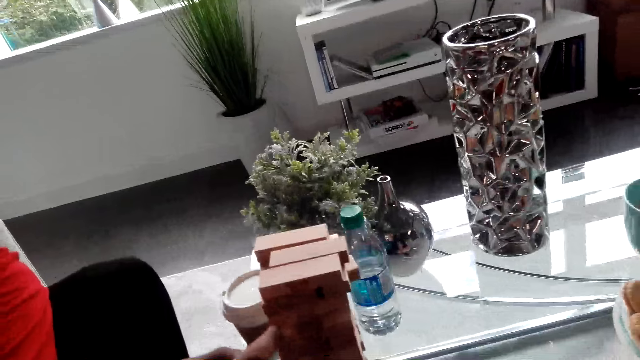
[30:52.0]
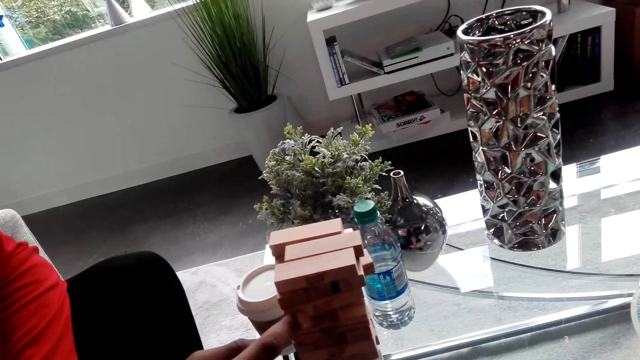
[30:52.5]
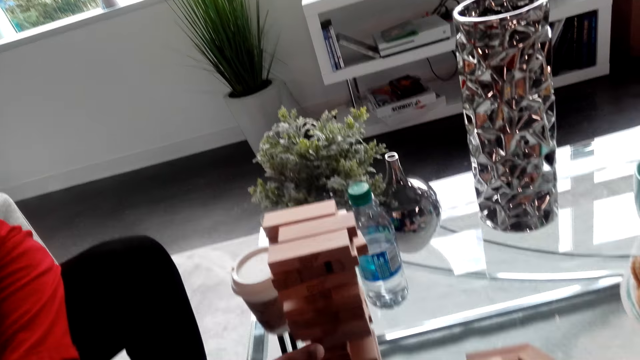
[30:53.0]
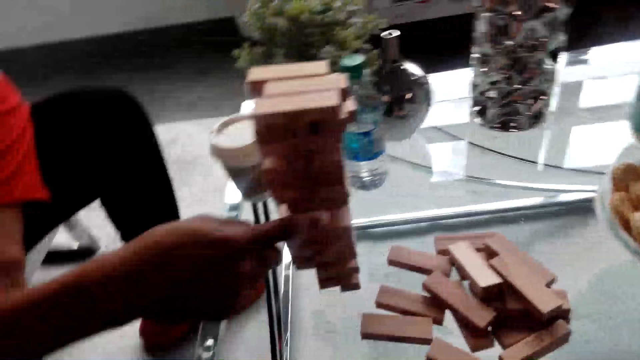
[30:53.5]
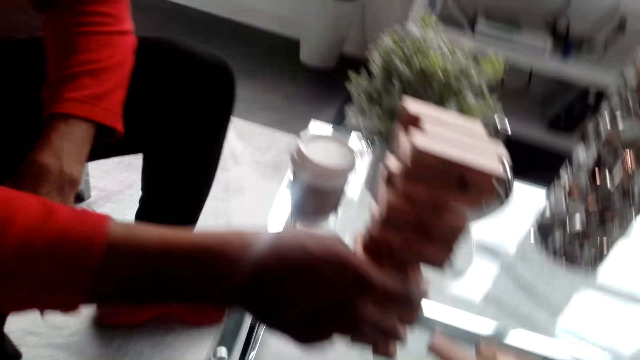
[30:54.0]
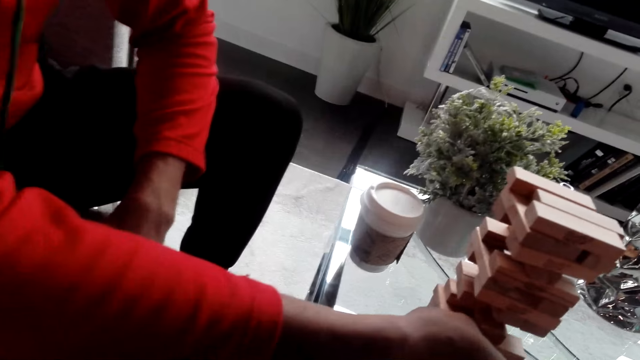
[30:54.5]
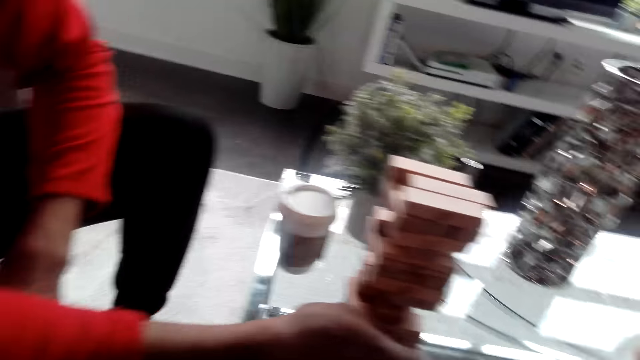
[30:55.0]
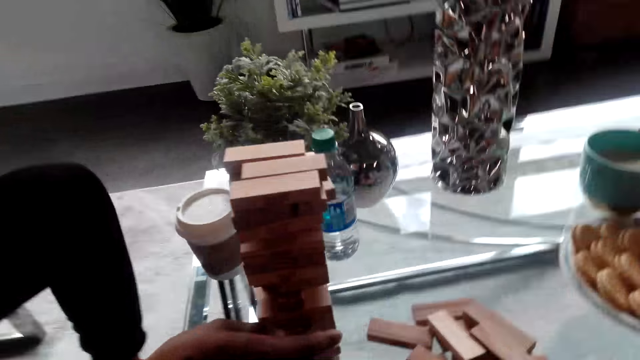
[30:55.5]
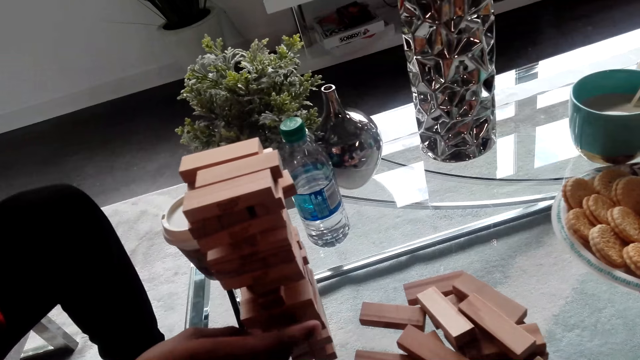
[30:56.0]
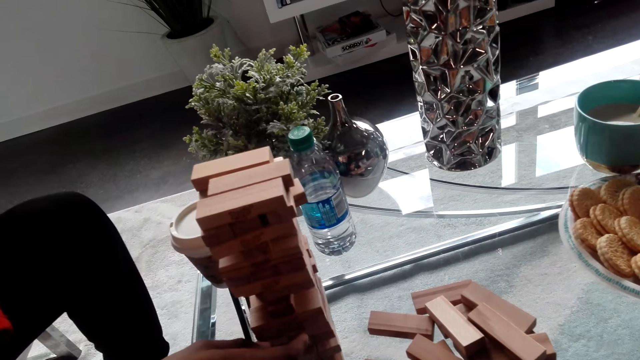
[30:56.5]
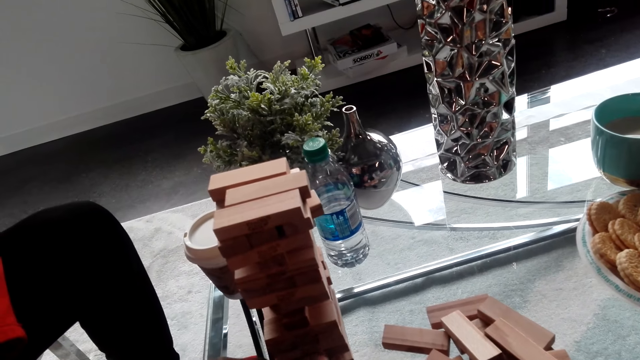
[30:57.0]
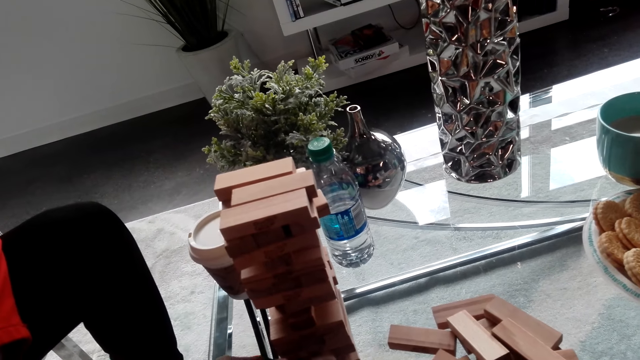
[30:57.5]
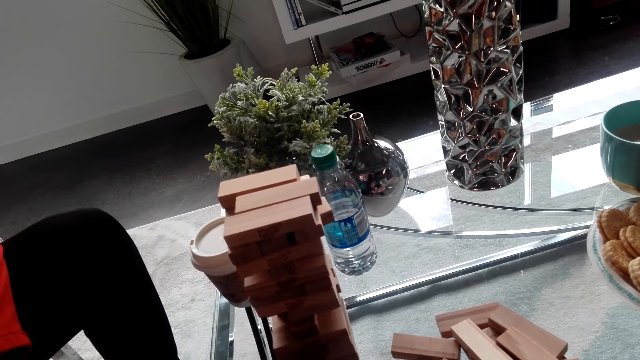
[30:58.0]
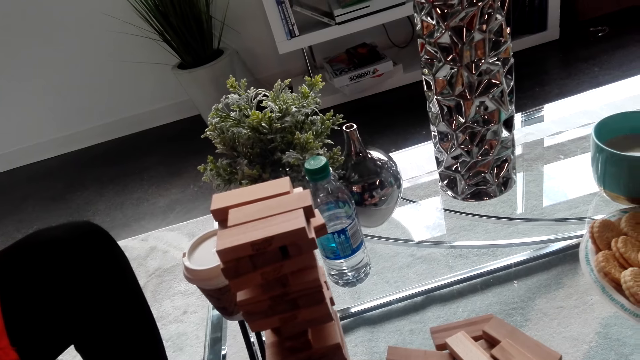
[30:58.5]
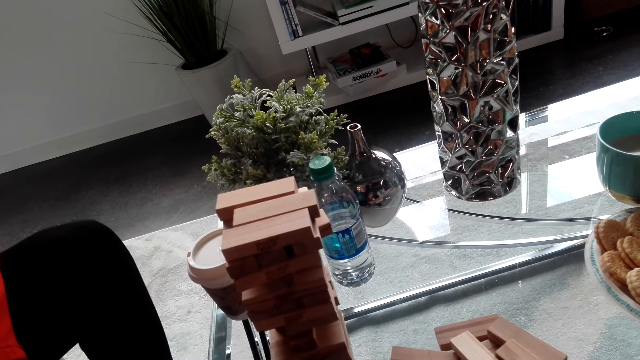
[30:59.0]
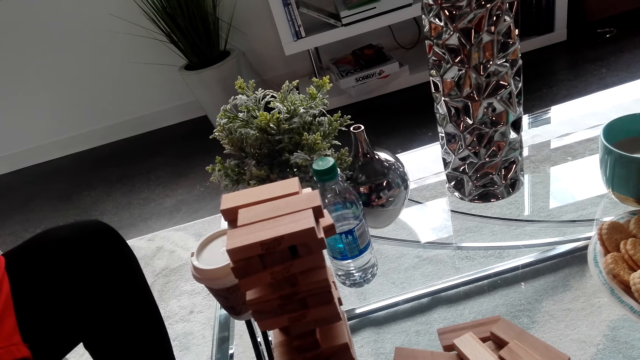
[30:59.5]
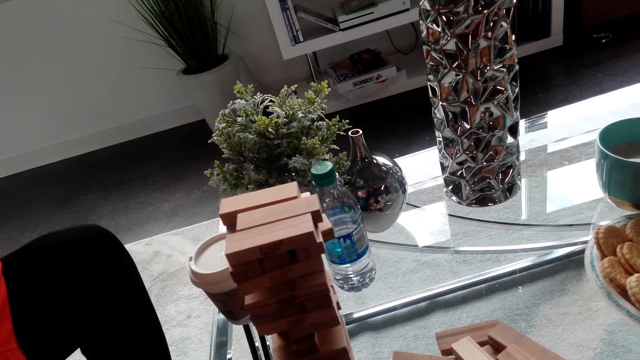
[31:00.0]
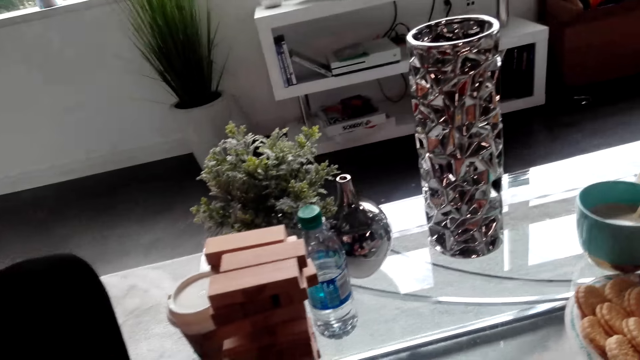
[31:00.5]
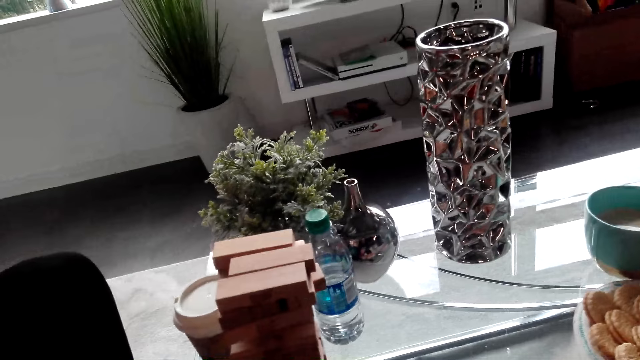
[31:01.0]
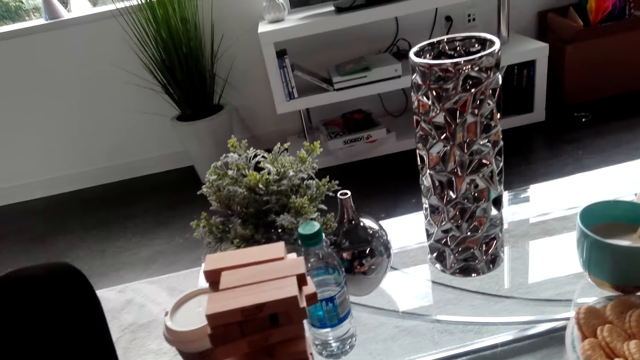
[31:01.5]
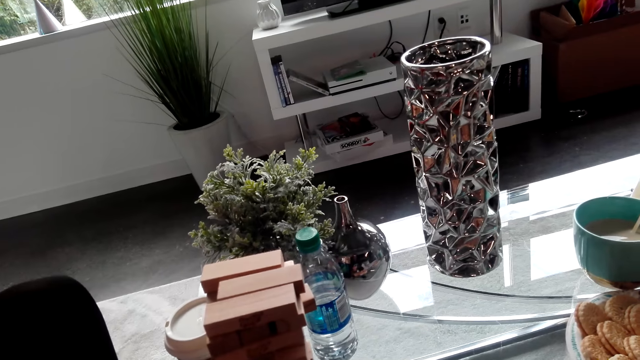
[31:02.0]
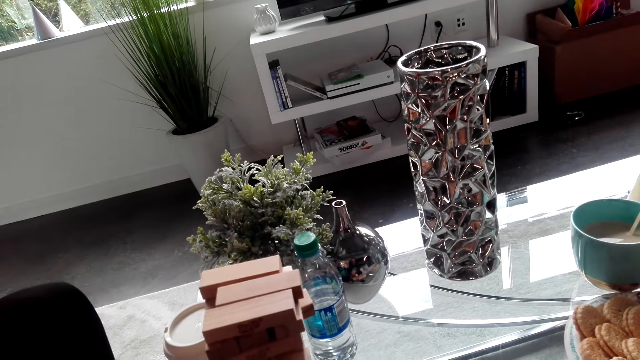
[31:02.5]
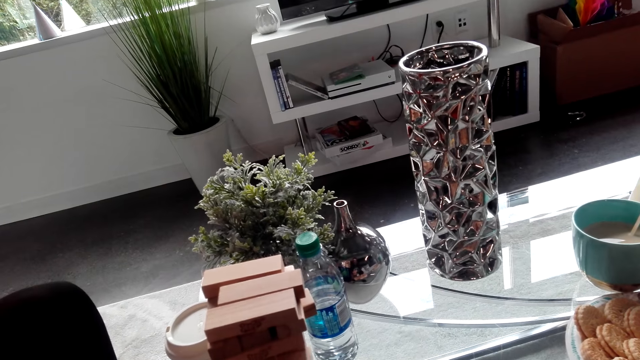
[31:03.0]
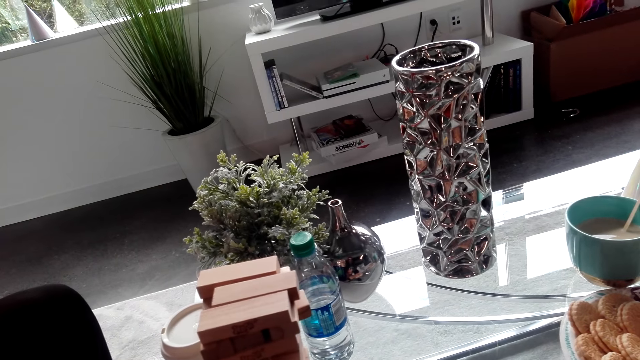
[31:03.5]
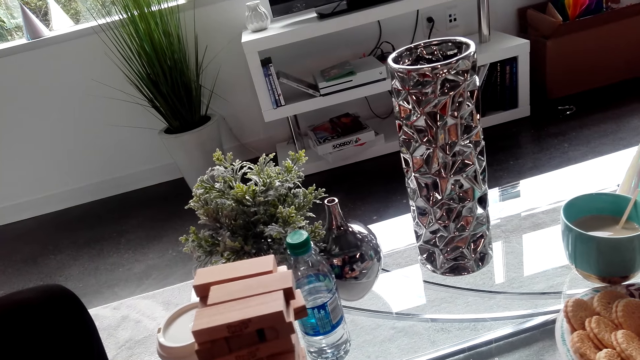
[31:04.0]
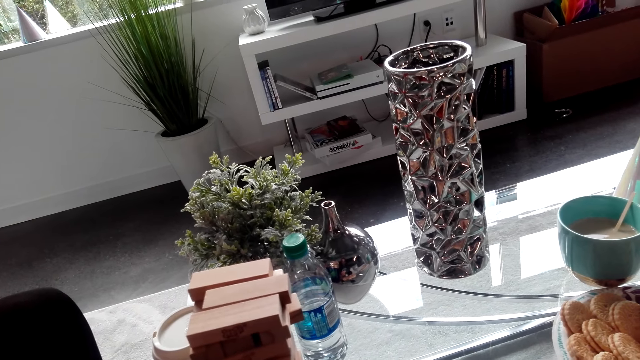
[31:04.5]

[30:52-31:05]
The man pushes a piece from the jenga. The camera wearer dialogues with the man and gazes at the block. They gaze at the wooden block and converse with the man.

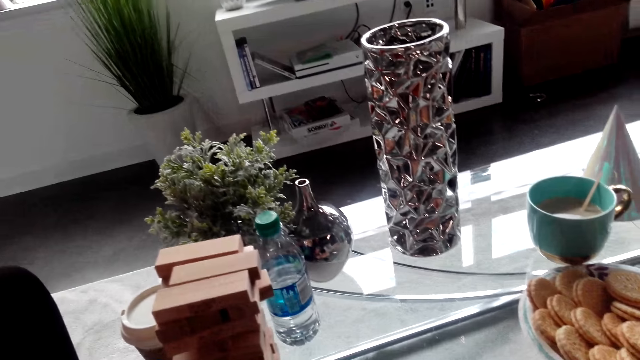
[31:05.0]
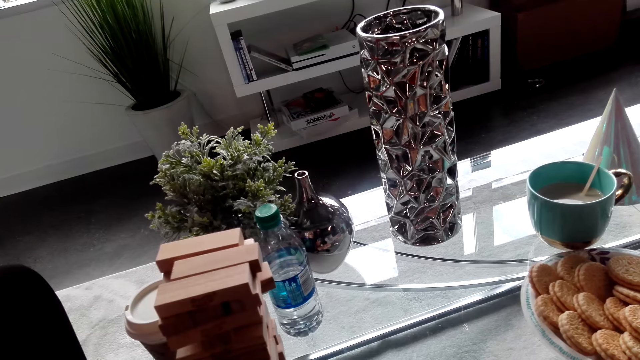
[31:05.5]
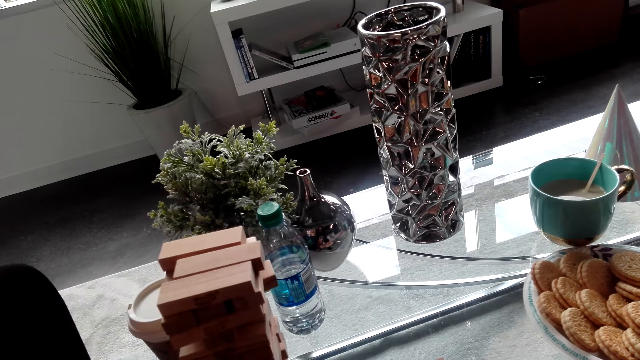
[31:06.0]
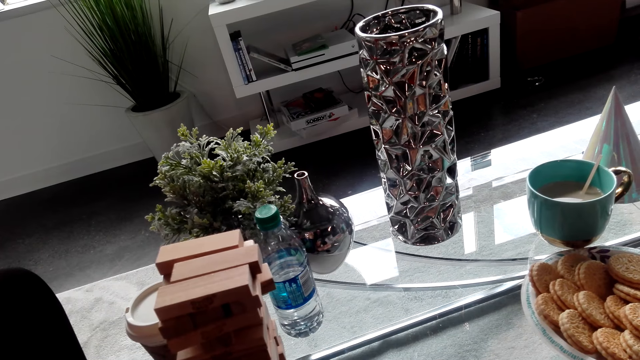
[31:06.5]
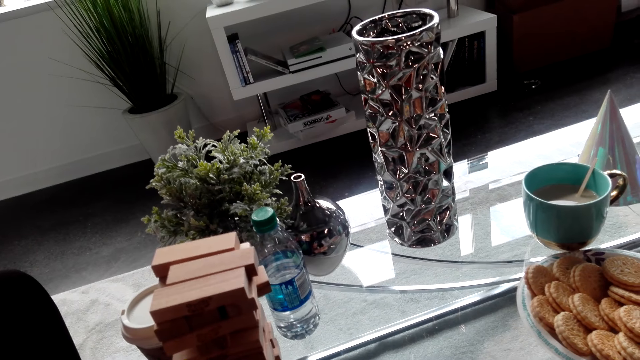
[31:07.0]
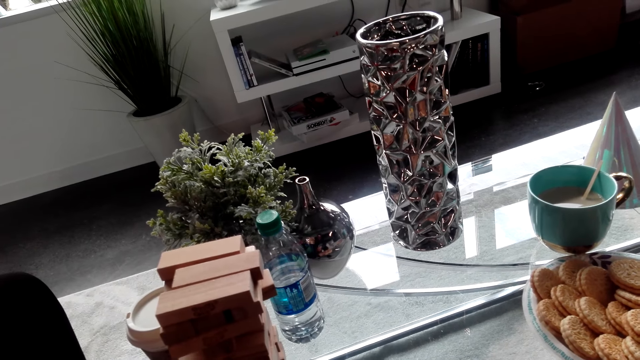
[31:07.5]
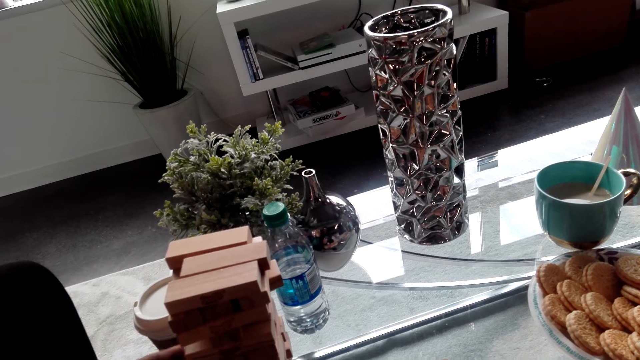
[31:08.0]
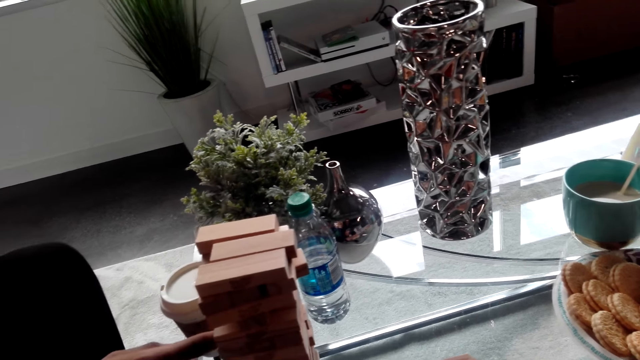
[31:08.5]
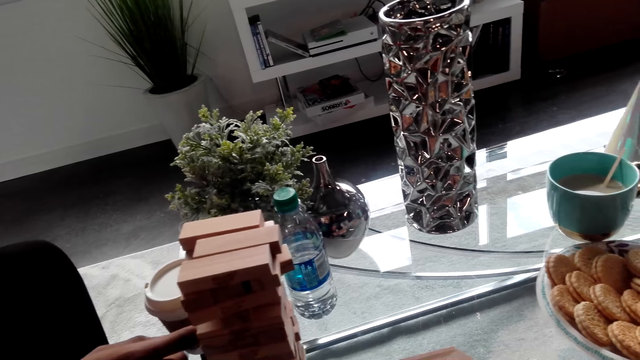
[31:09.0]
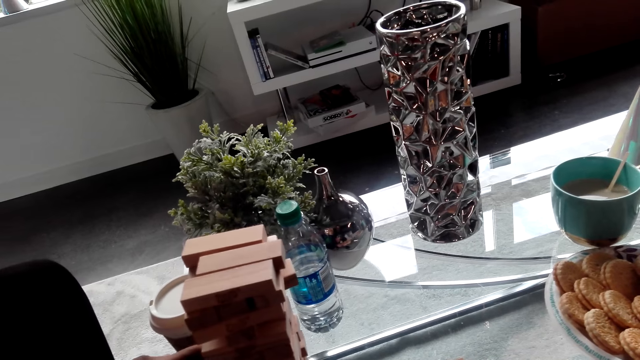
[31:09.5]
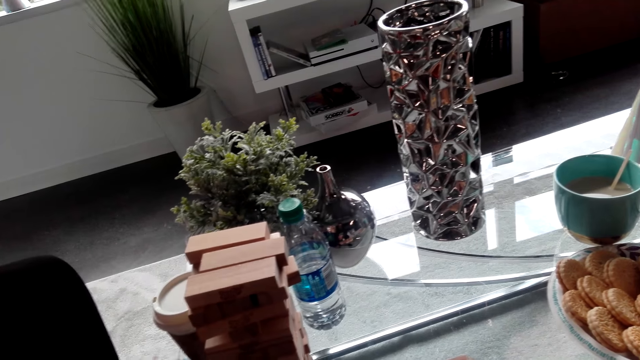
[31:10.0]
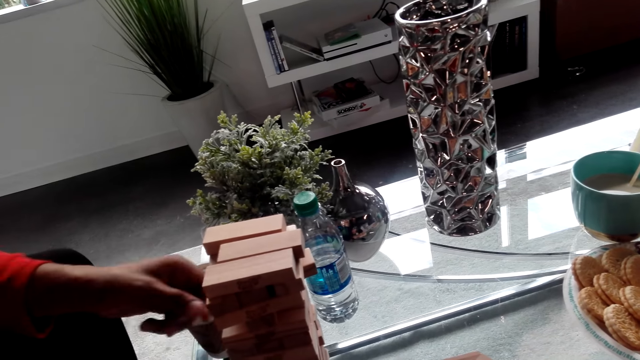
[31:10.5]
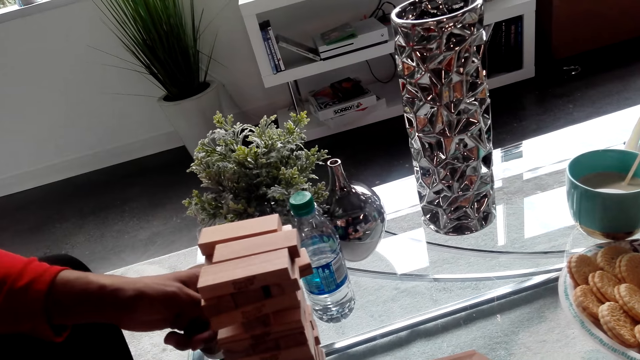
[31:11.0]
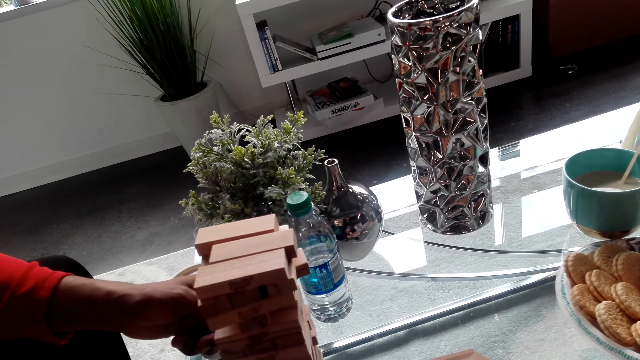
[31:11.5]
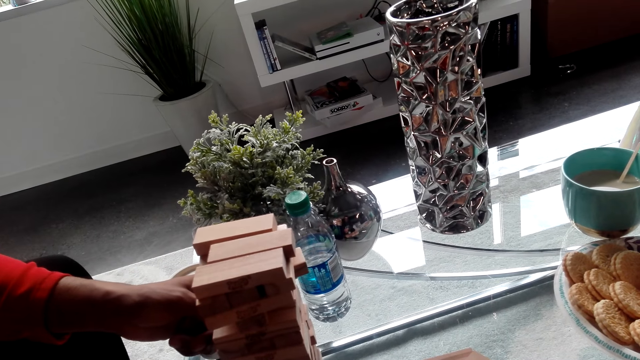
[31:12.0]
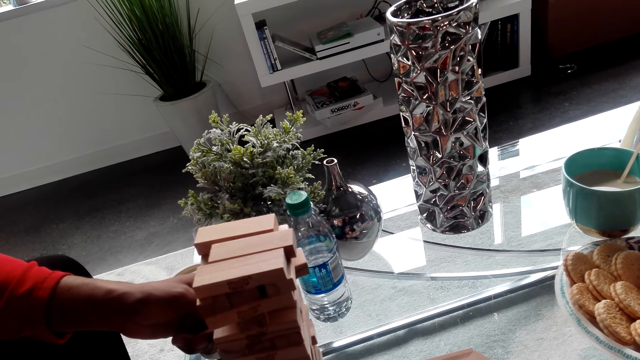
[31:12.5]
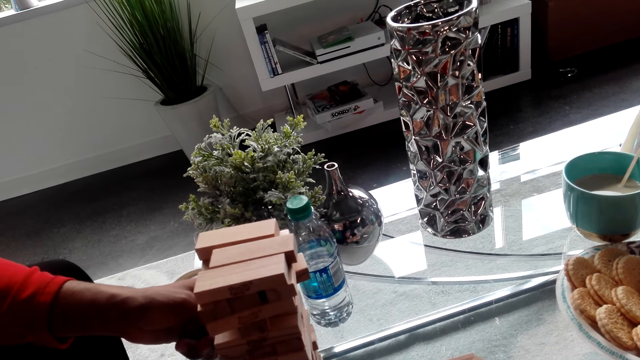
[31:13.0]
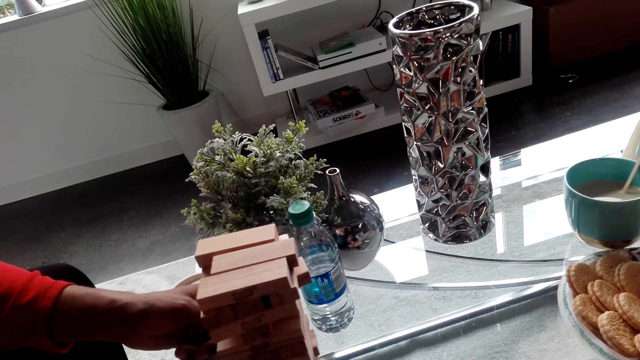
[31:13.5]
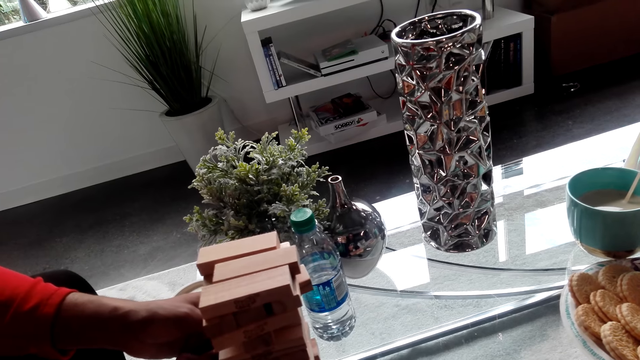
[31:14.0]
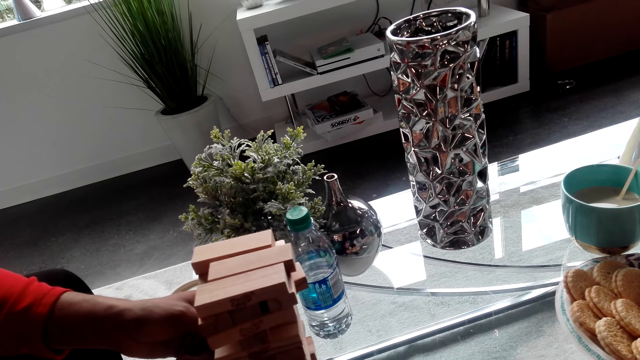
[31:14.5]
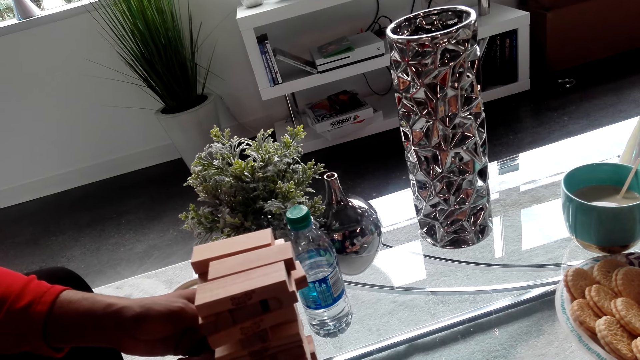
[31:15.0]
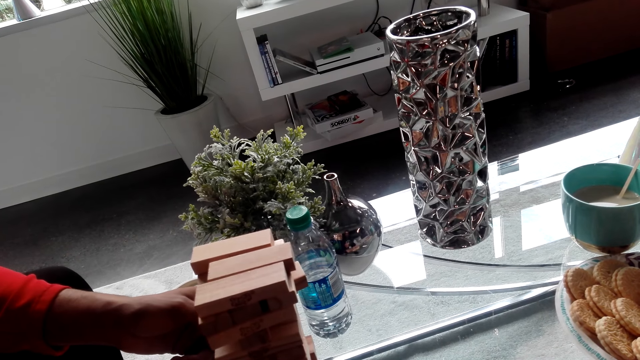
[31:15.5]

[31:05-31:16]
A man pushes a piece from the jenga. The camera wearer converses with the man. They converse with the man again. The man removes the jenga piece from the block.
